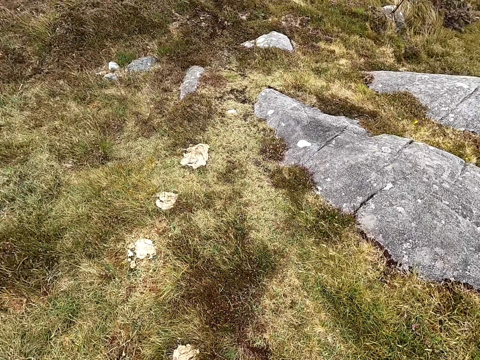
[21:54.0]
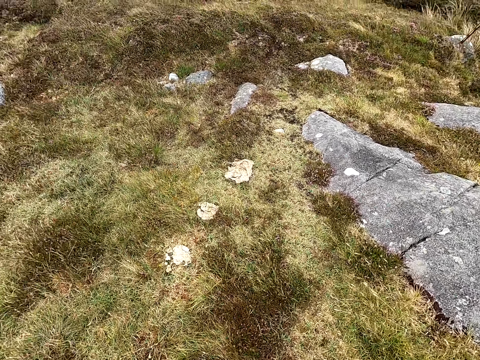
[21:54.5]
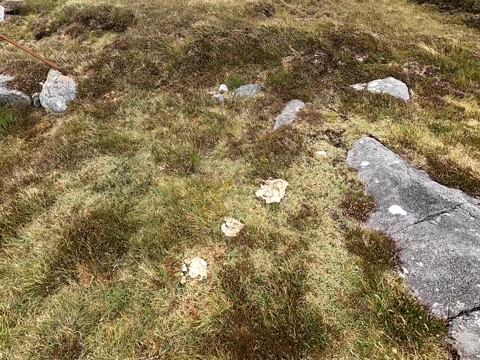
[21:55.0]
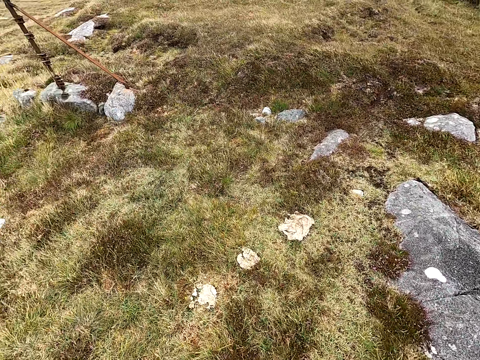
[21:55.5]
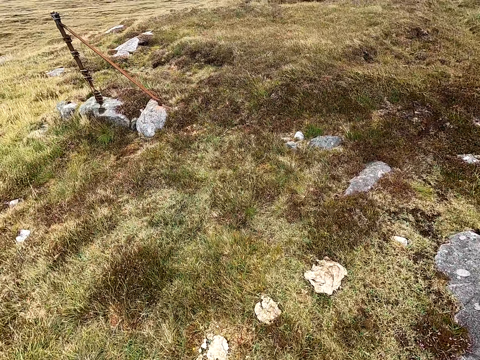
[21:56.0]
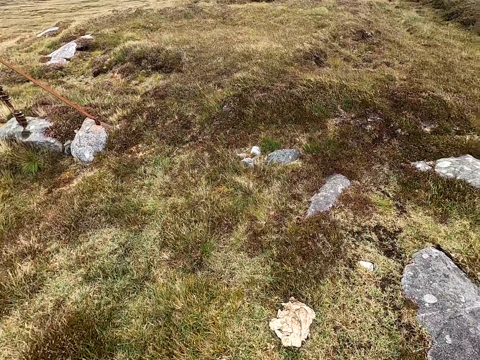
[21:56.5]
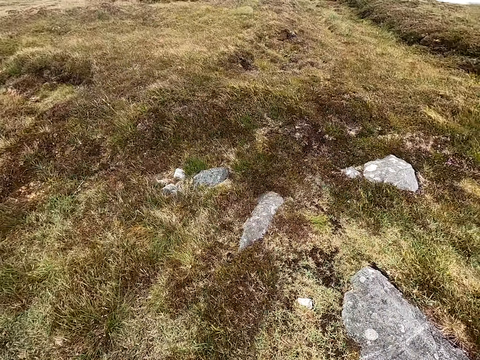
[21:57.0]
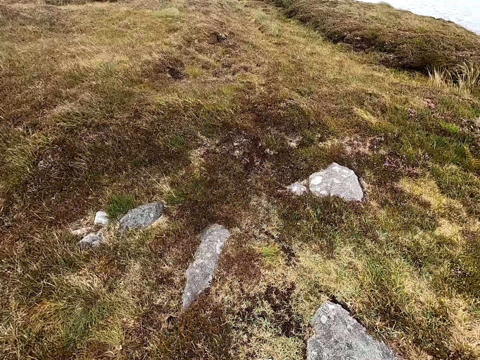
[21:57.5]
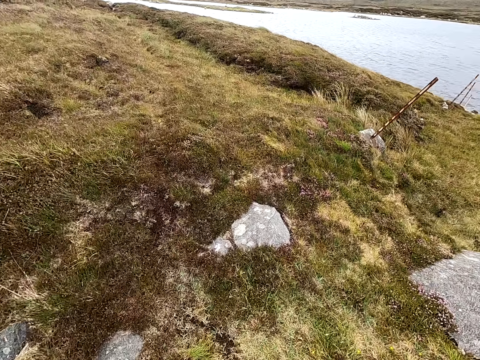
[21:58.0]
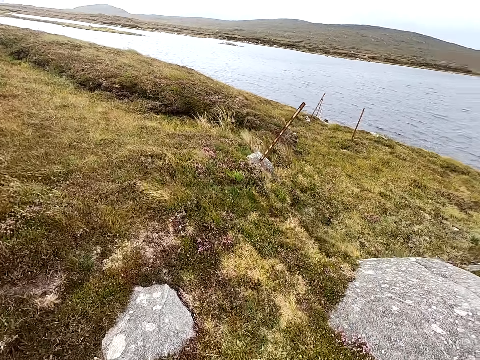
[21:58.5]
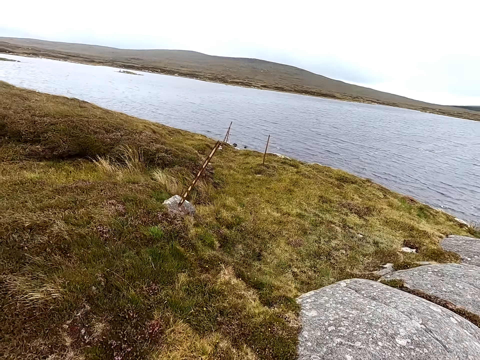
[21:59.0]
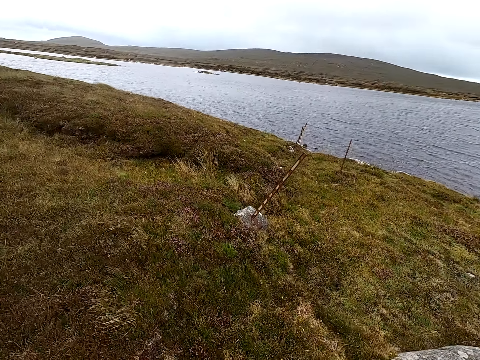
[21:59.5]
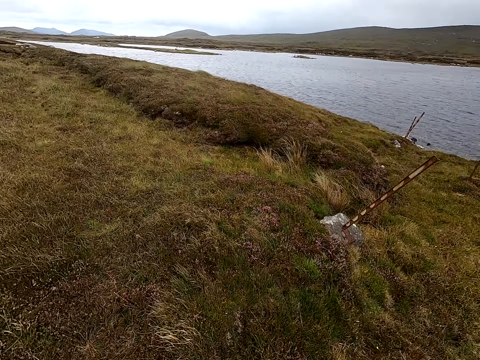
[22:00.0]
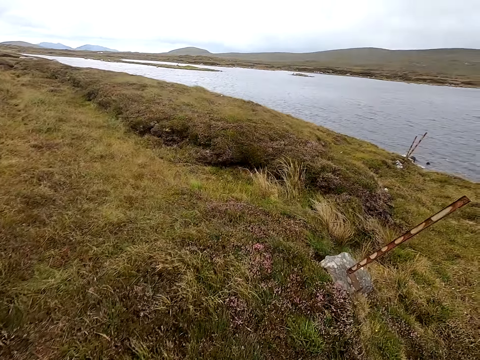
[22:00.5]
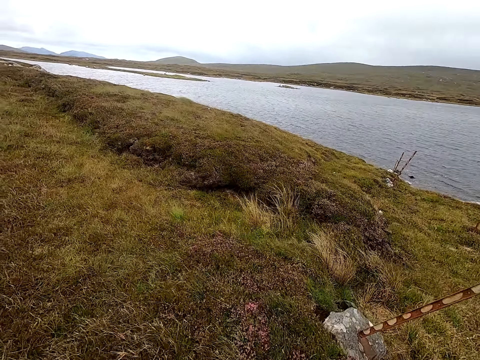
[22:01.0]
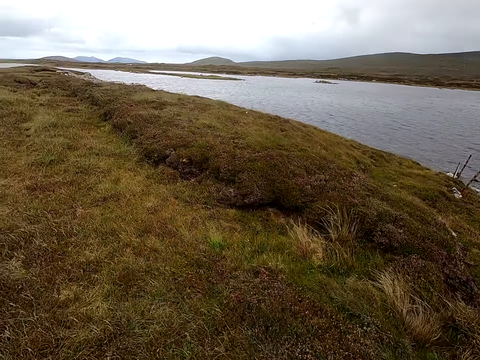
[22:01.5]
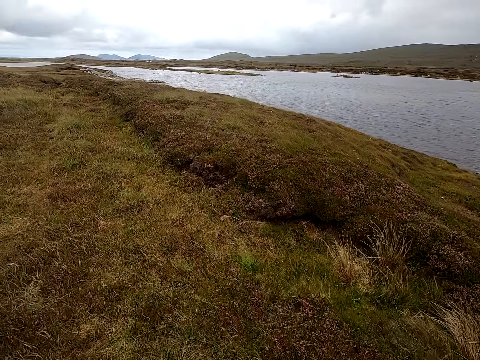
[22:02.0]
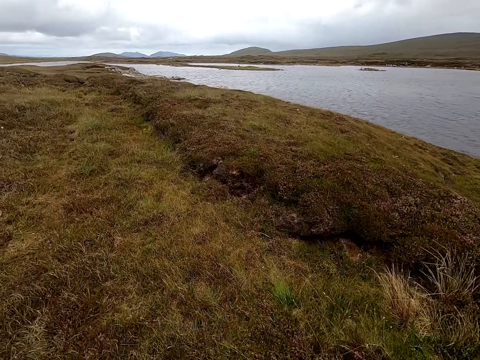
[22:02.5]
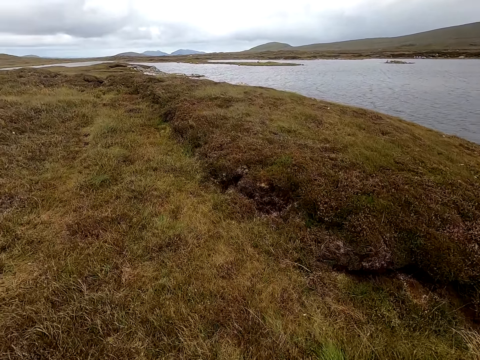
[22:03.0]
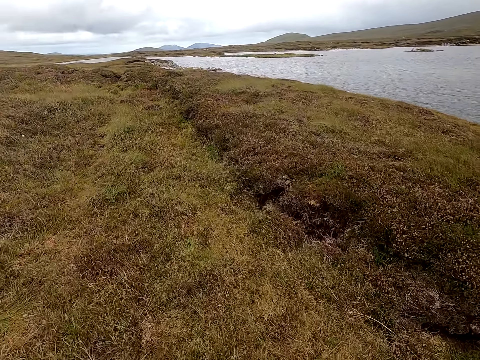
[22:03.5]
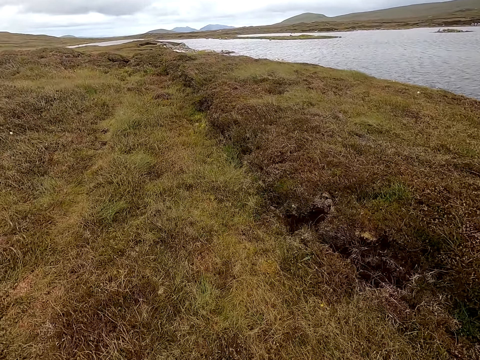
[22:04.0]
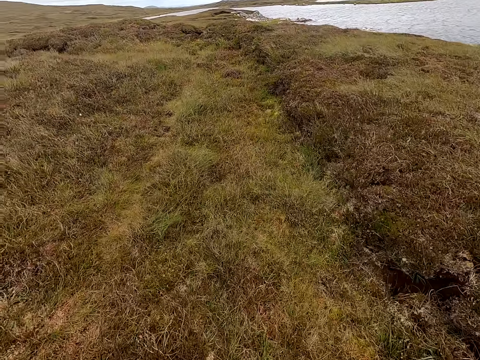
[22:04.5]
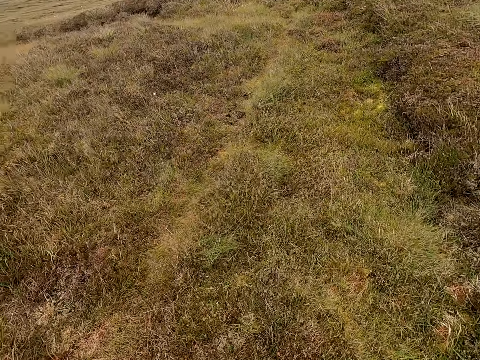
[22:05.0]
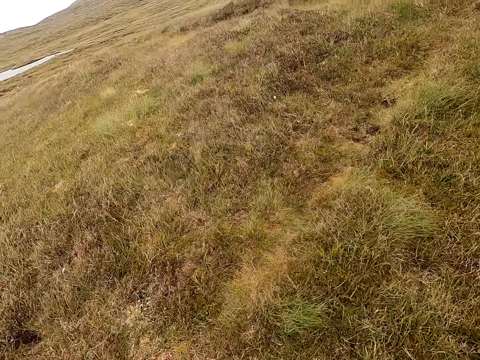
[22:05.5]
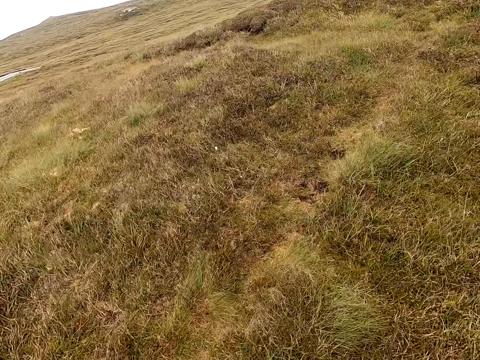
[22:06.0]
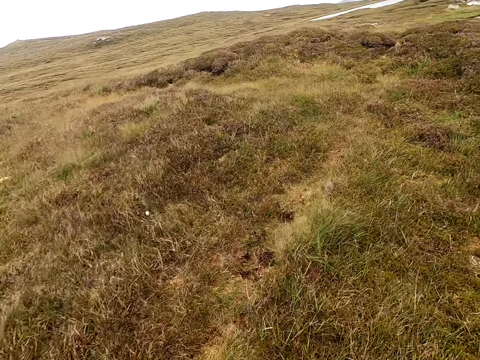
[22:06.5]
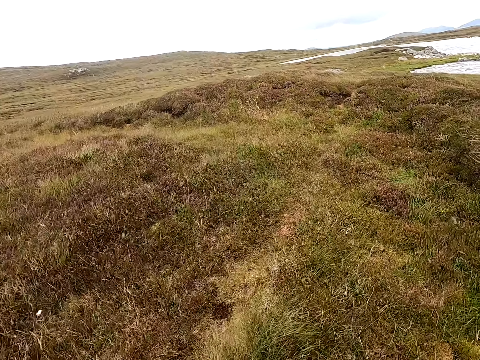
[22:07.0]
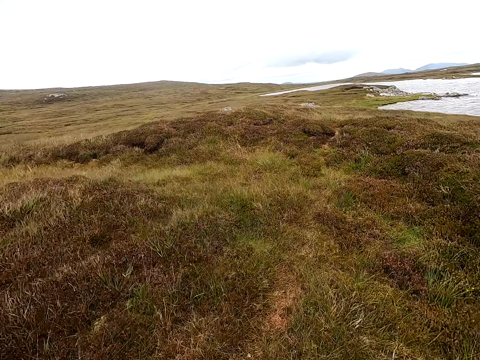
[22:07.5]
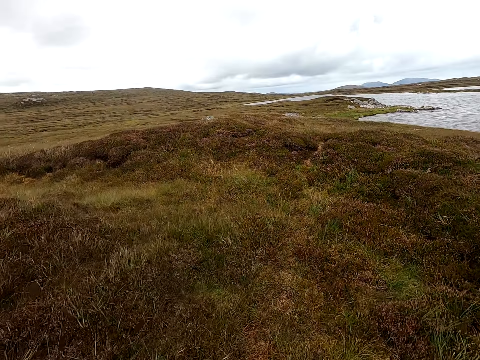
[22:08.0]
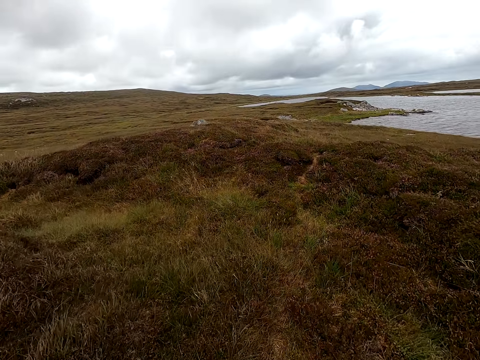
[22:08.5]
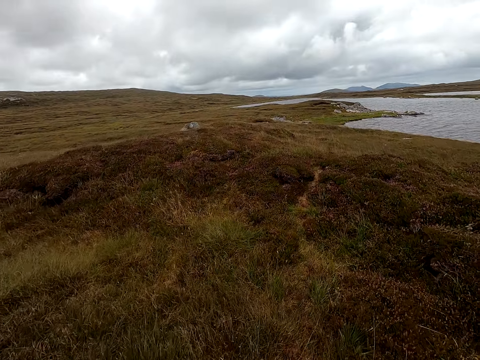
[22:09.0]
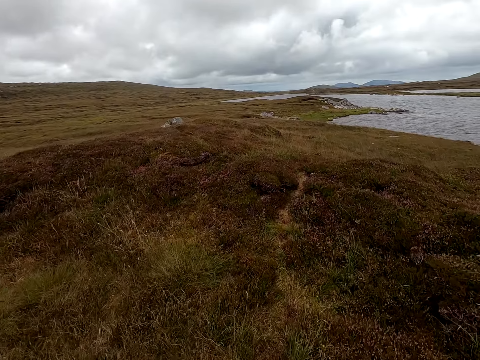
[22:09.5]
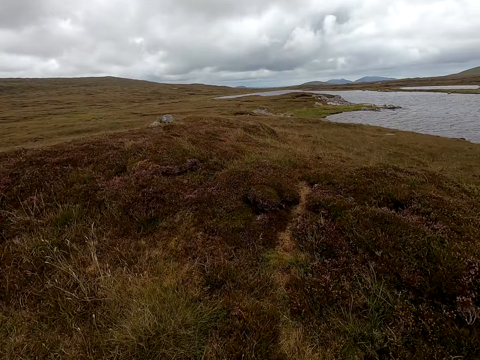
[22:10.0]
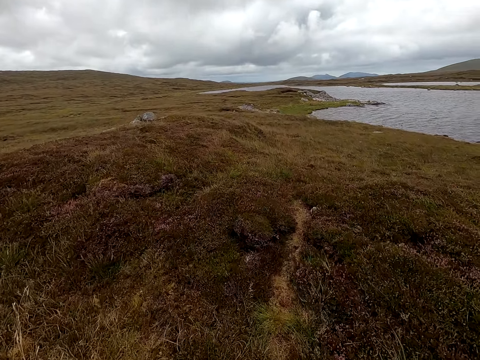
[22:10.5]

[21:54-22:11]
The camera wearer walks. They look around. They walk in the field. They walk and look around.

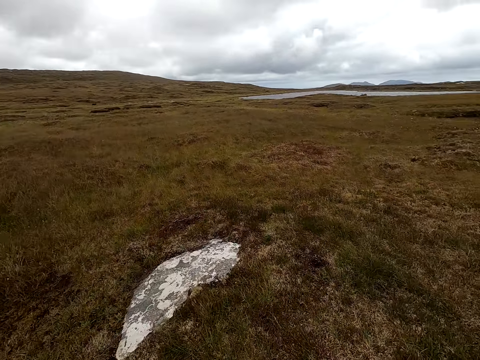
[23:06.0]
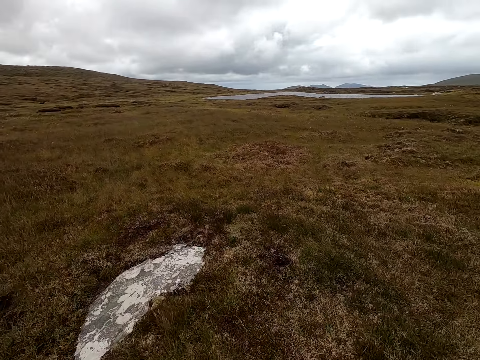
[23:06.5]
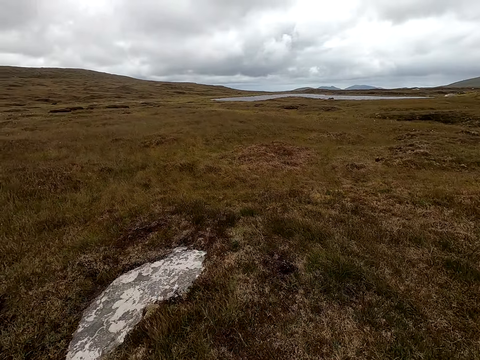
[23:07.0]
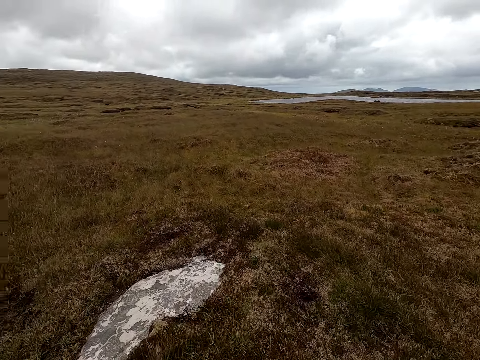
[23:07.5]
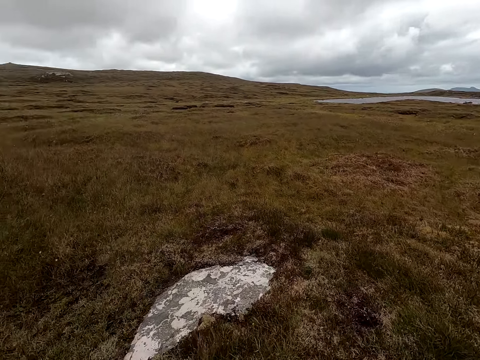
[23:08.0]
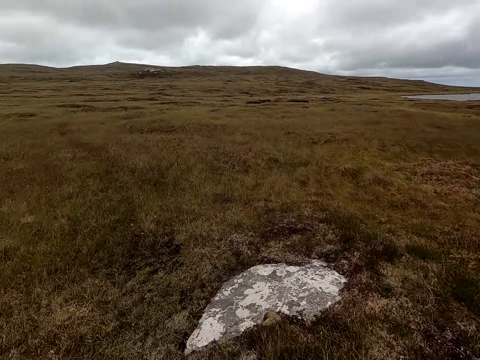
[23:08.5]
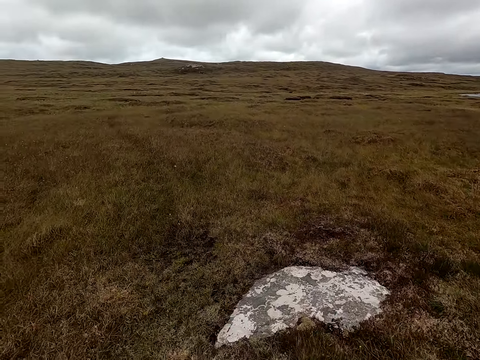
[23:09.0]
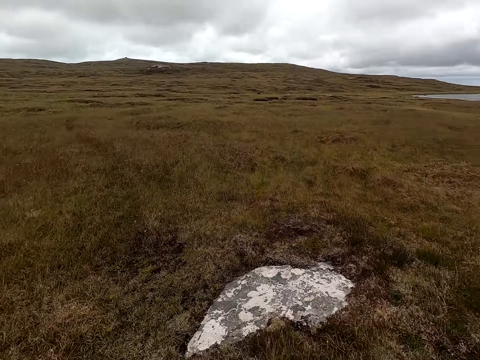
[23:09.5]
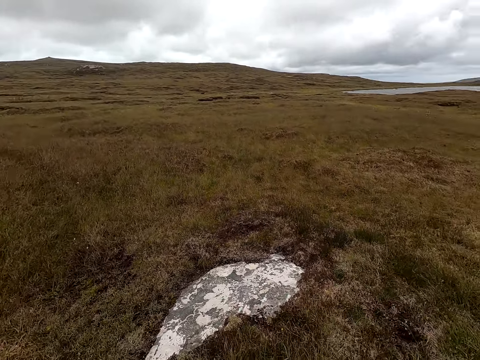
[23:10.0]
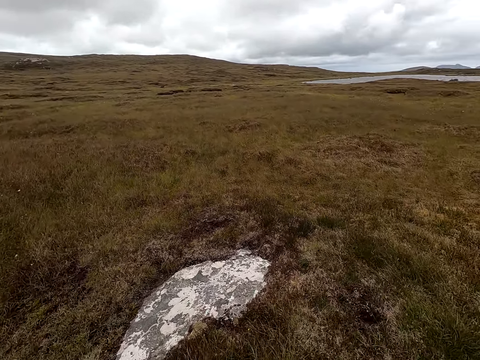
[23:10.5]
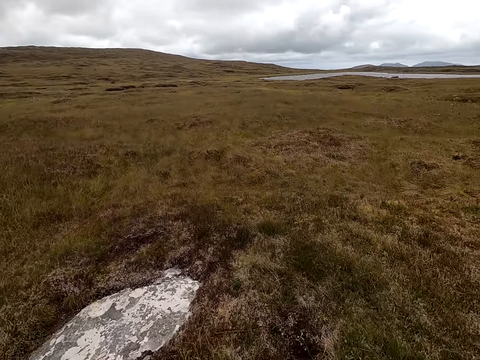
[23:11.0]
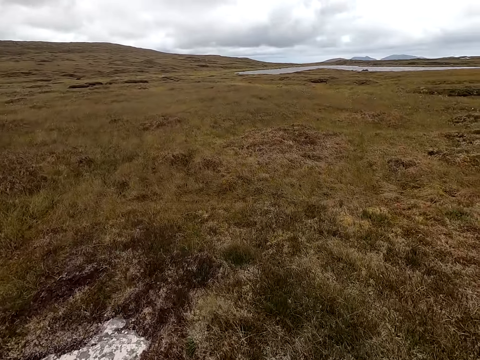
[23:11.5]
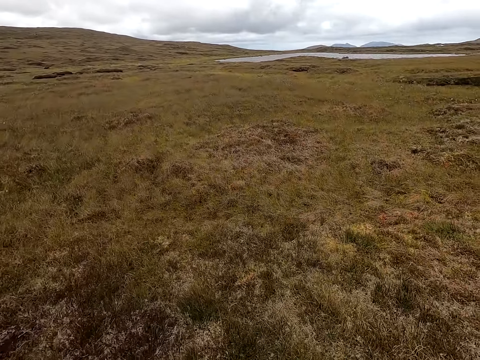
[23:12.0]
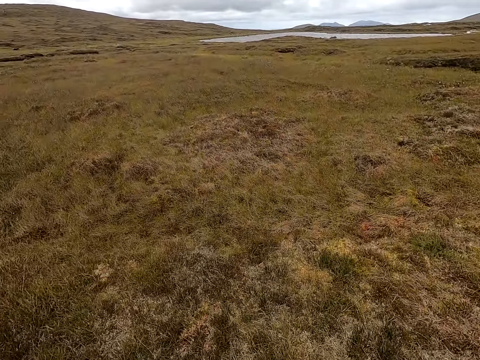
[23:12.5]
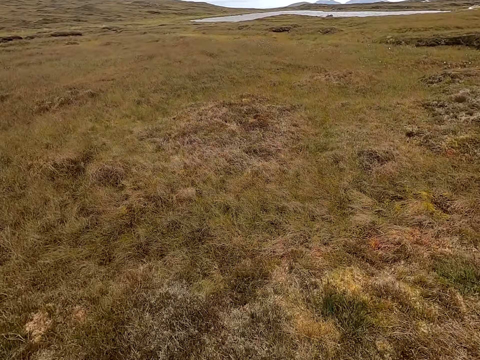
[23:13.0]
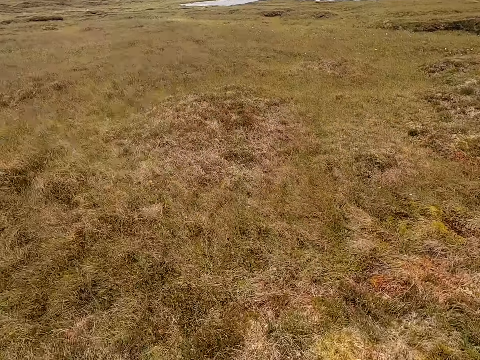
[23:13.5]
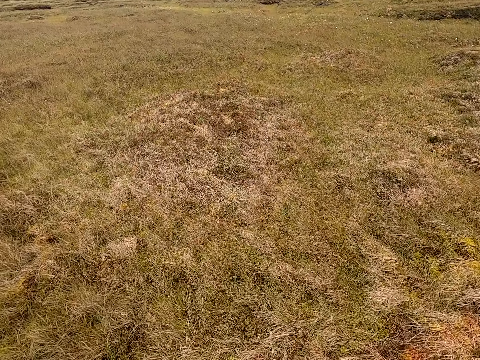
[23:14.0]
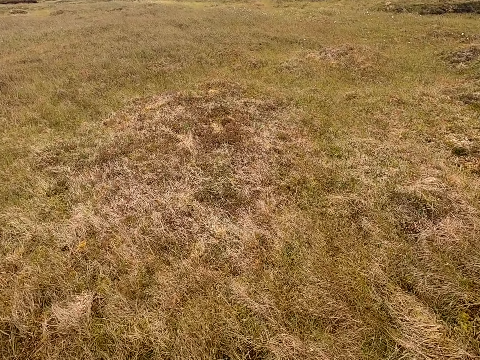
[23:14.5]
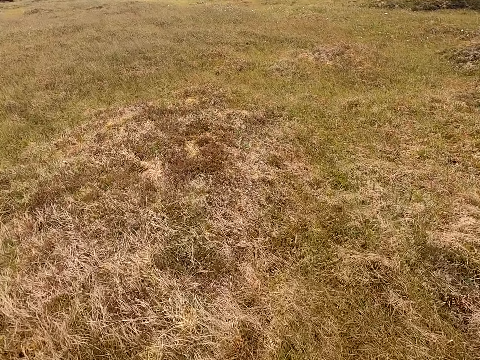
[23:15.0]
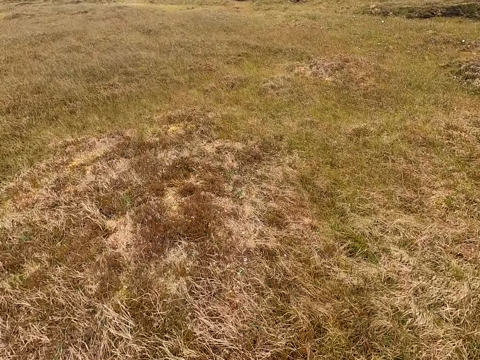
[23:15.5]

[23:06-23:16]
The camera wearer looks around and stops walking. They walk.
